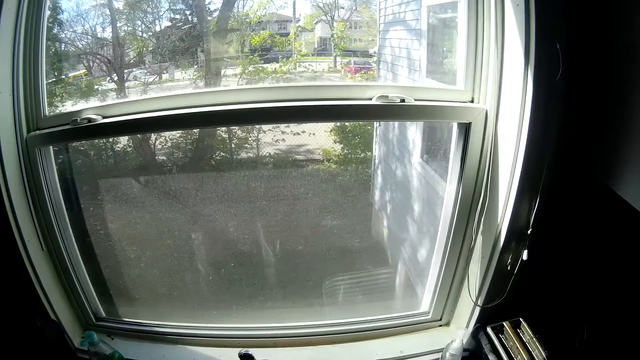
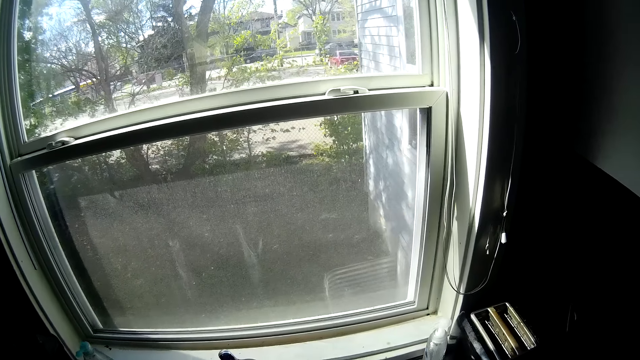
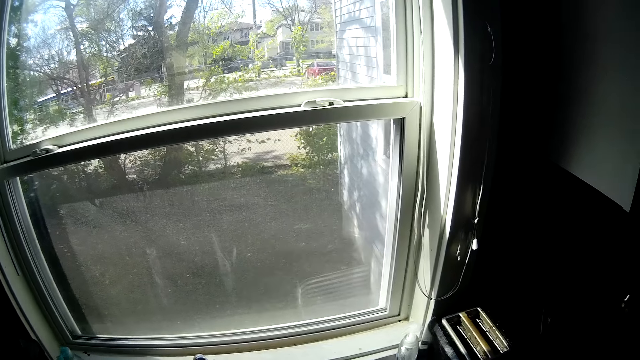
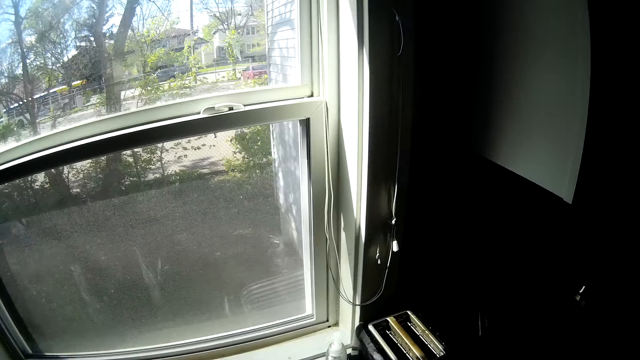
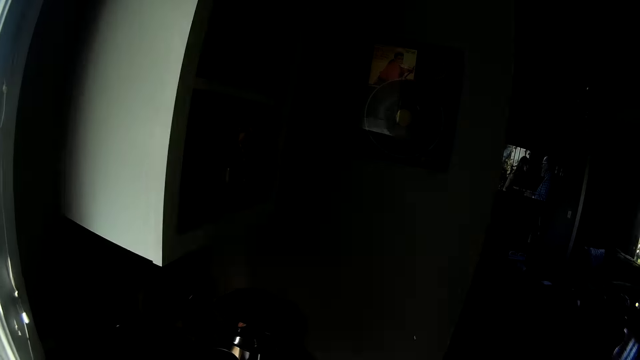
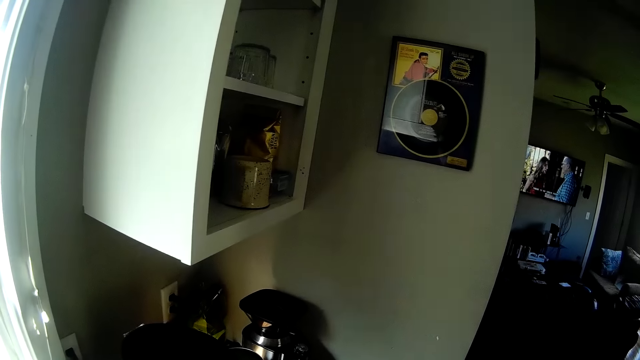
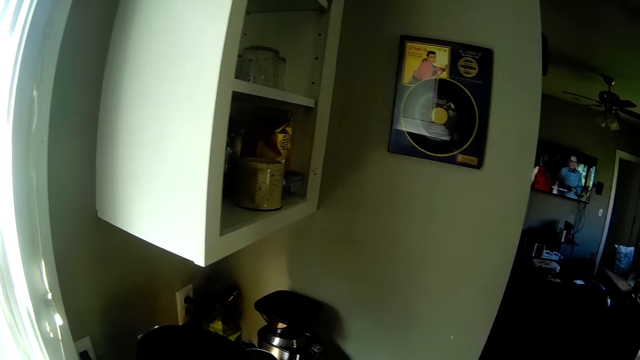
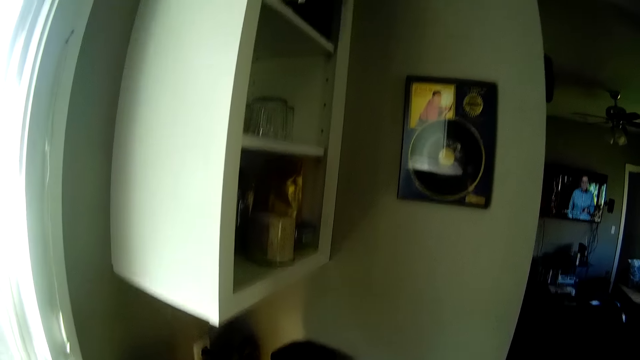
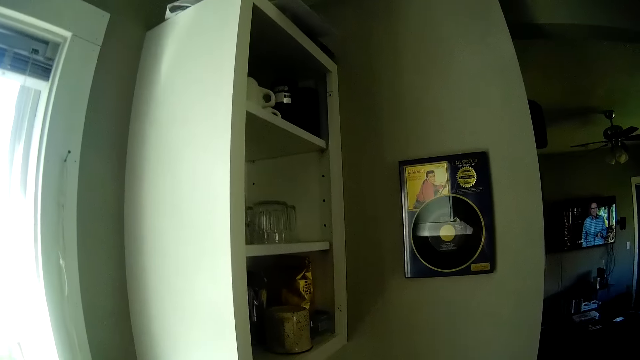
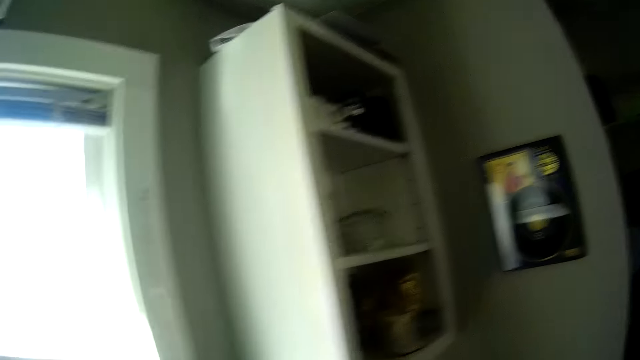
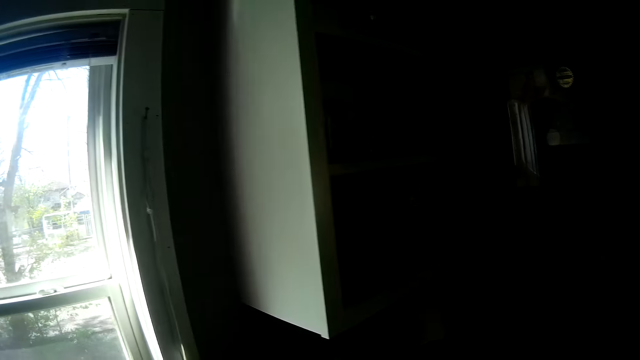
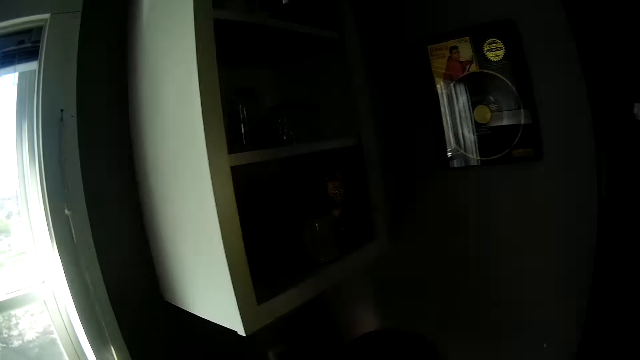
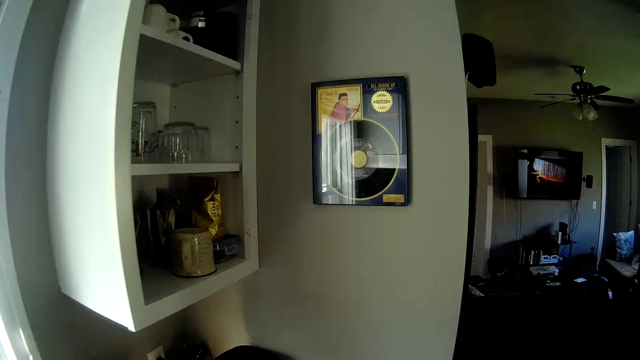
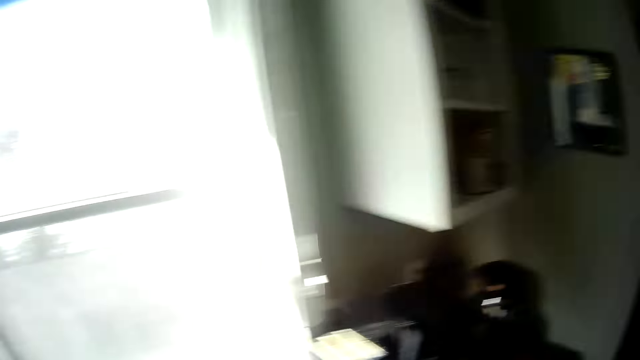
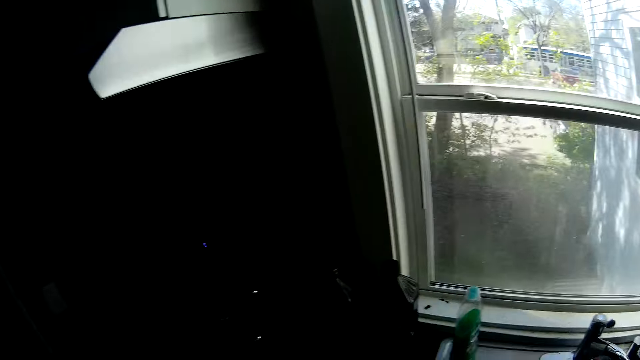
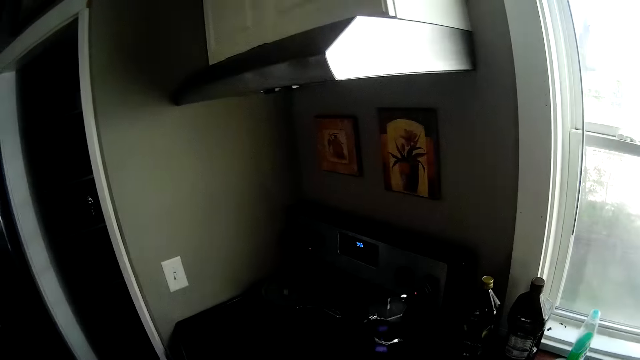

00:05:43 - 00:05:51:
The camera wearer opens a kitchen sink tap with his right hand. He looks around.

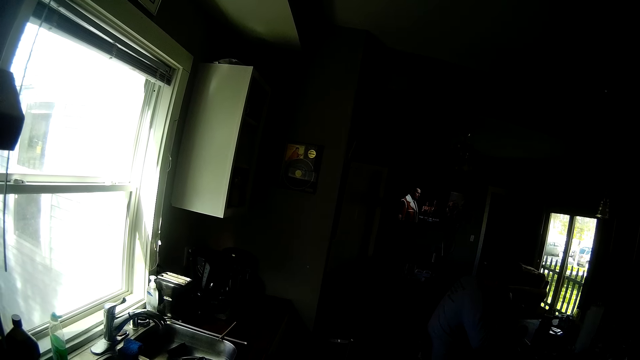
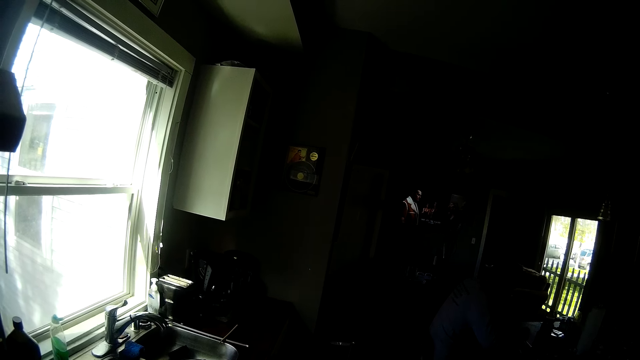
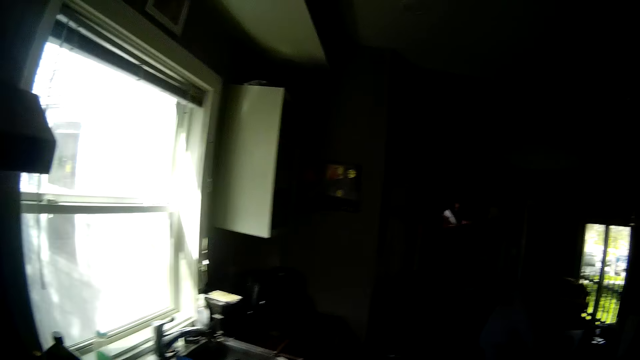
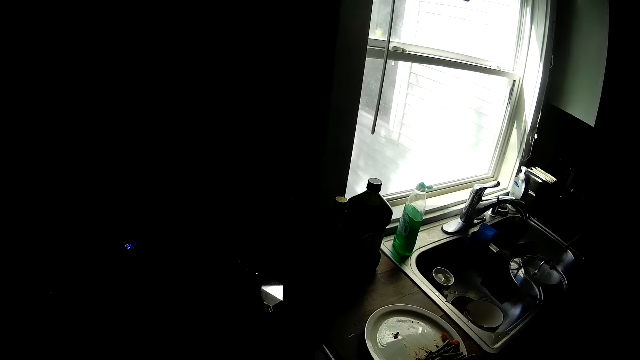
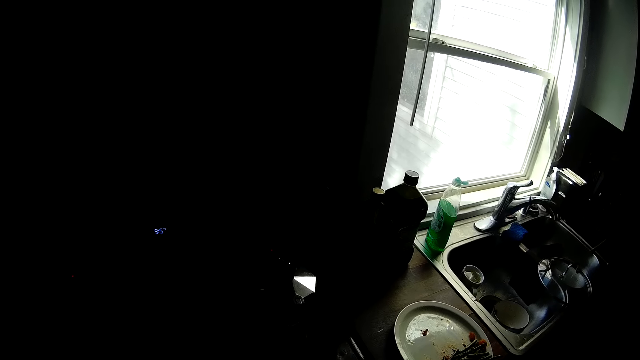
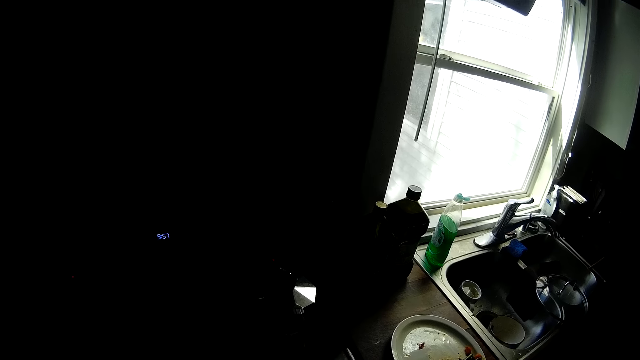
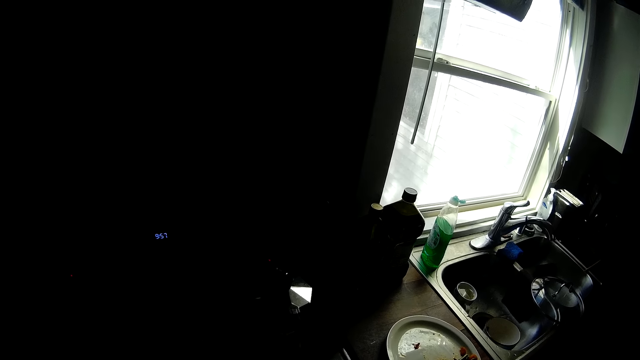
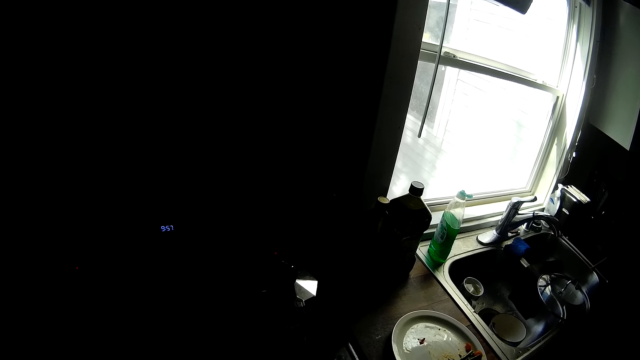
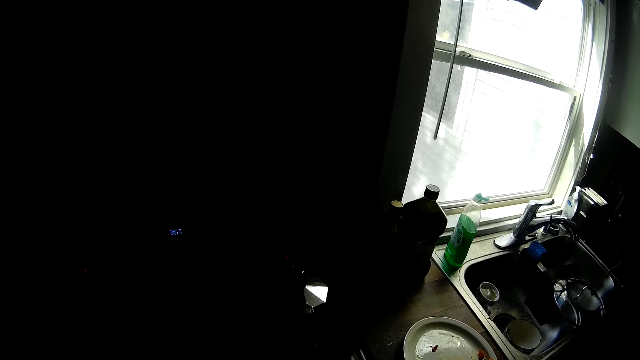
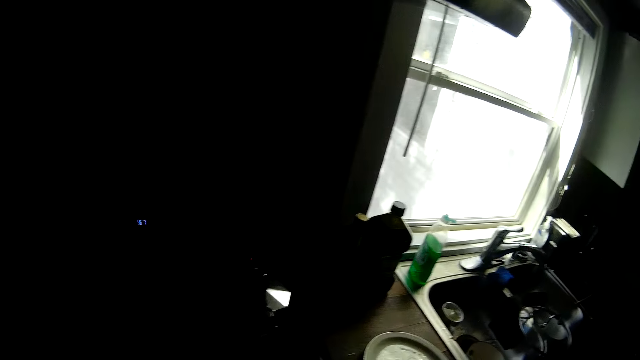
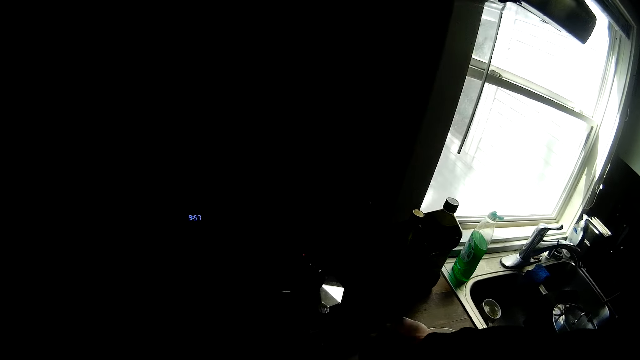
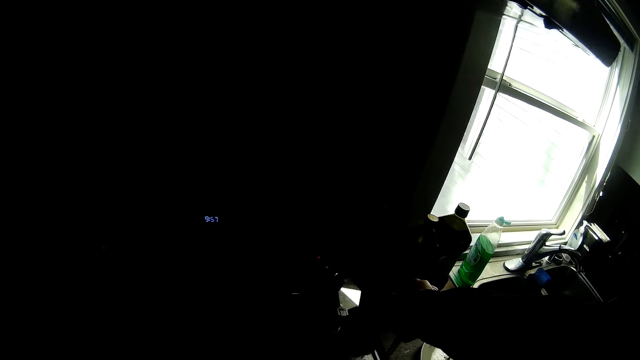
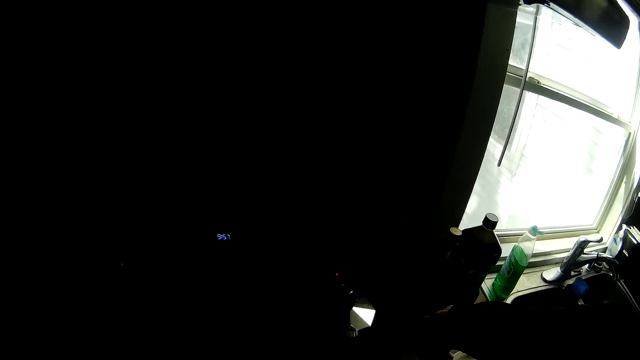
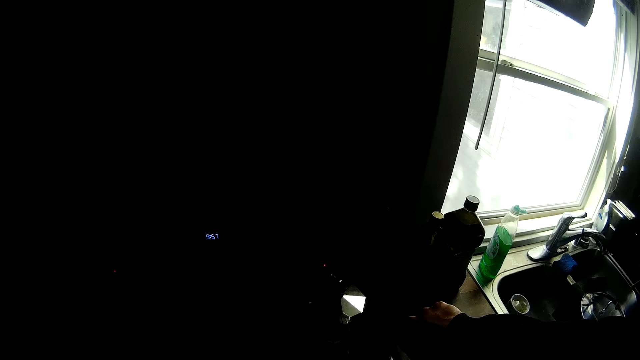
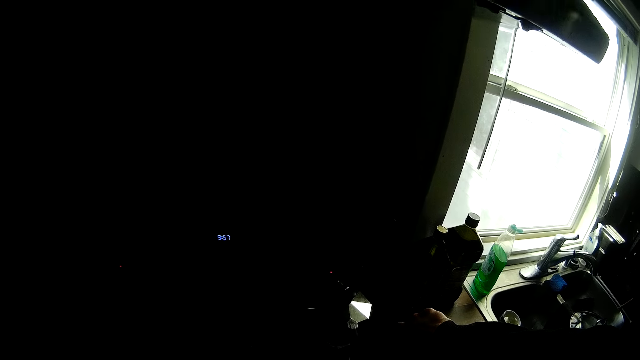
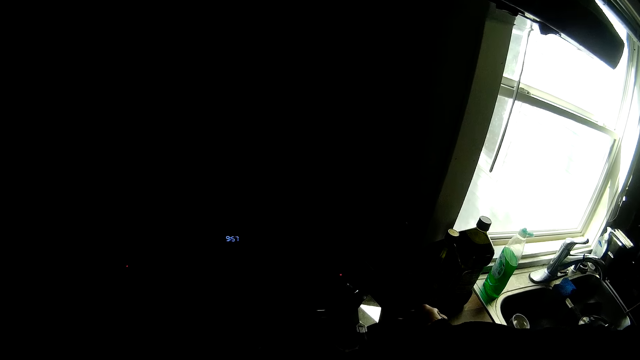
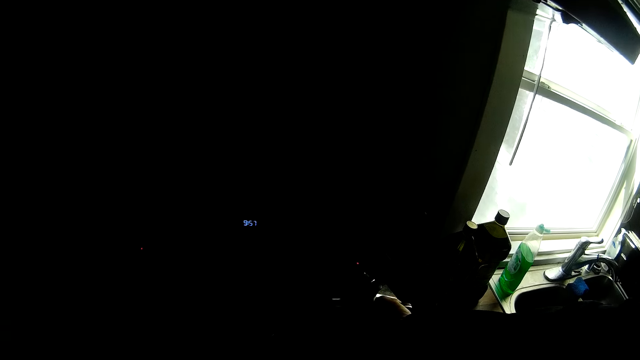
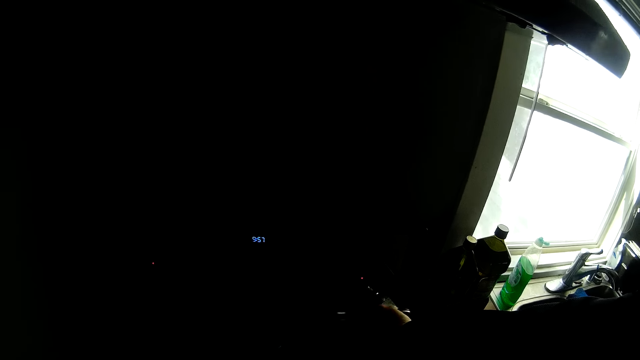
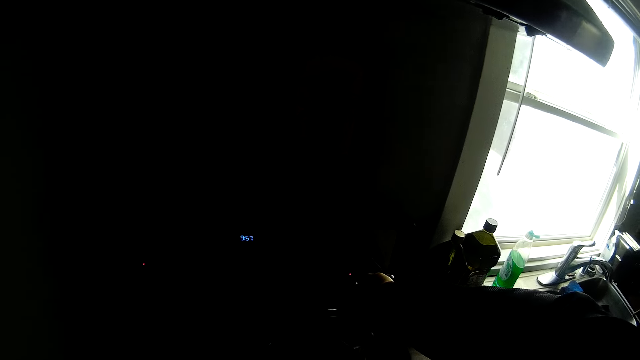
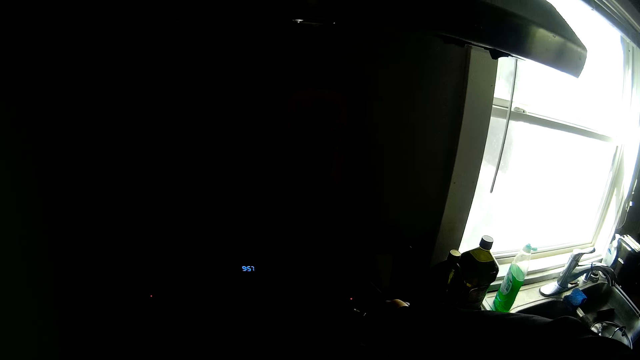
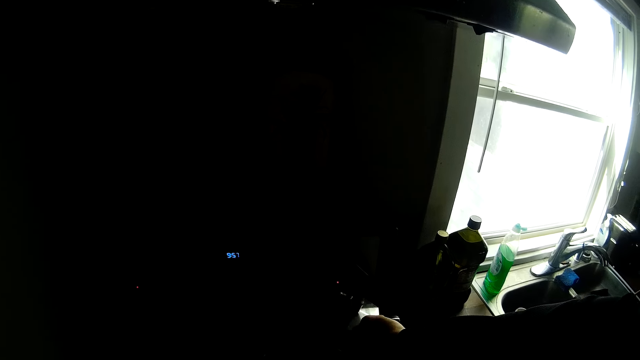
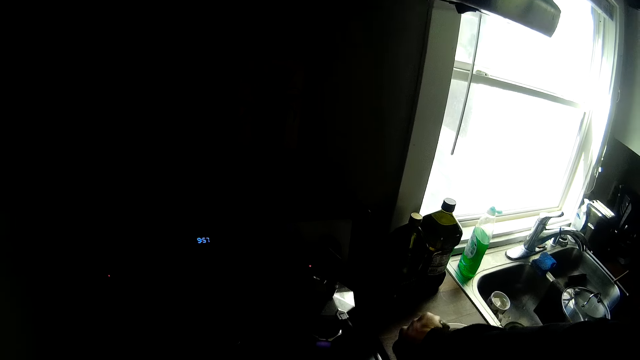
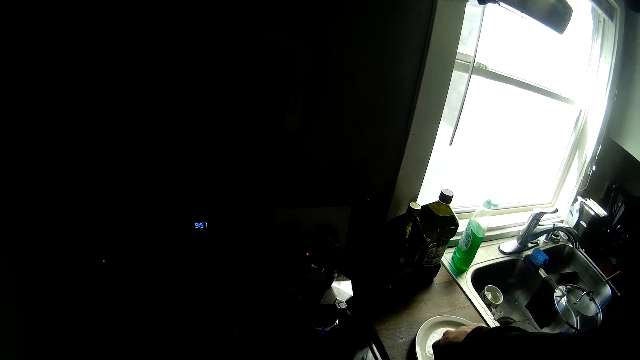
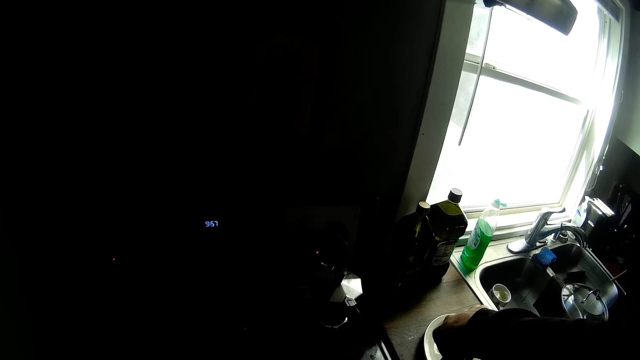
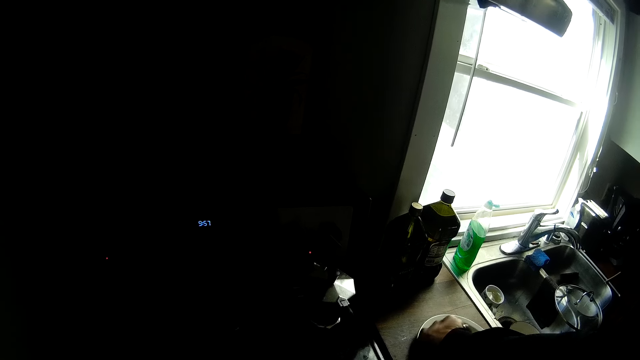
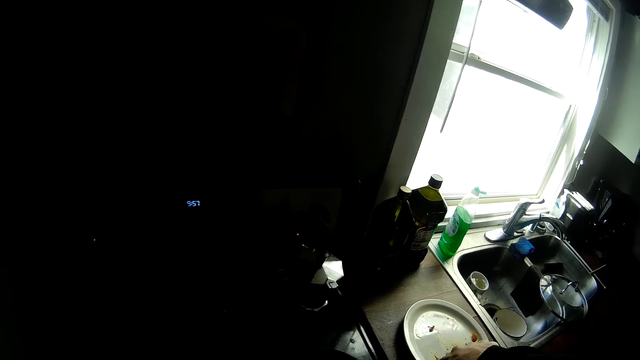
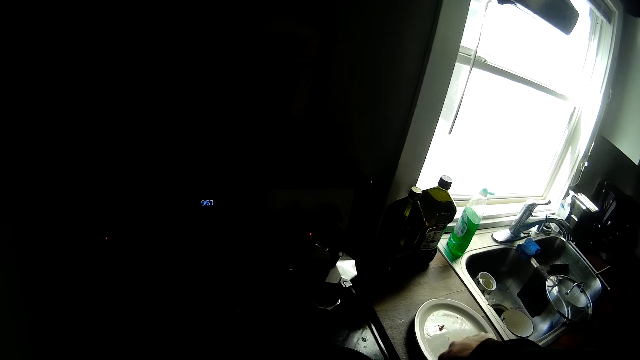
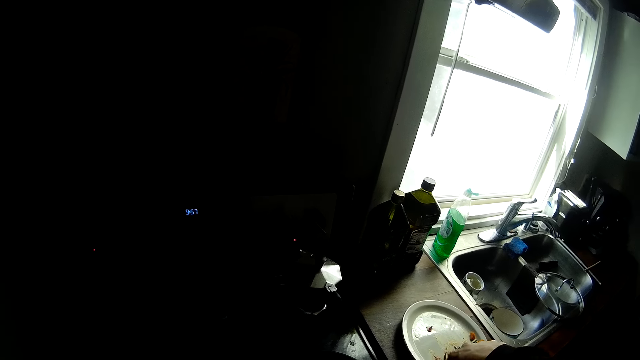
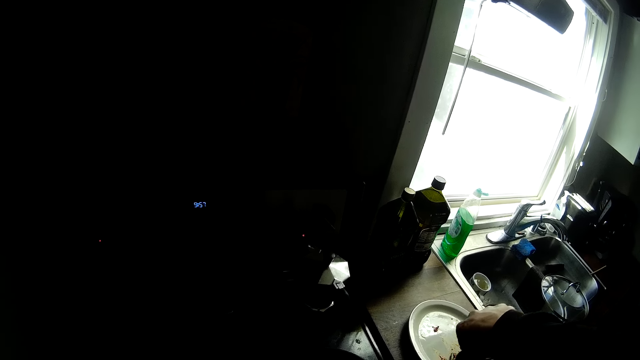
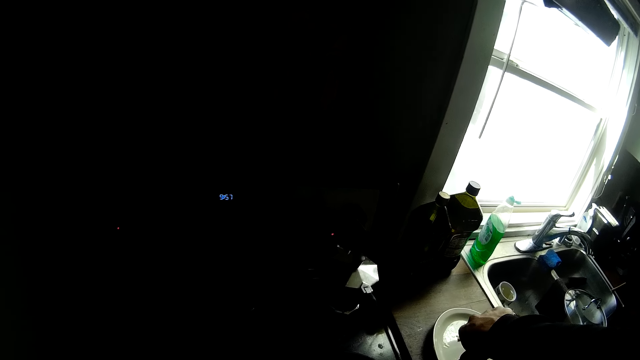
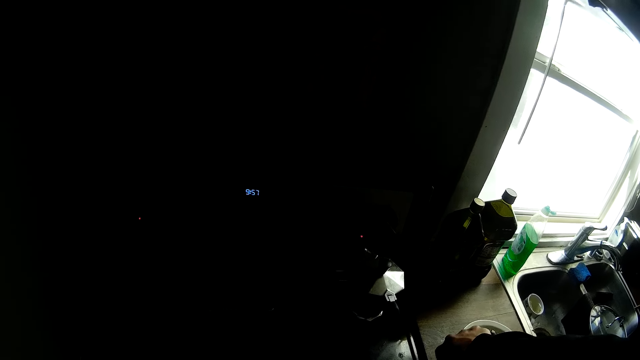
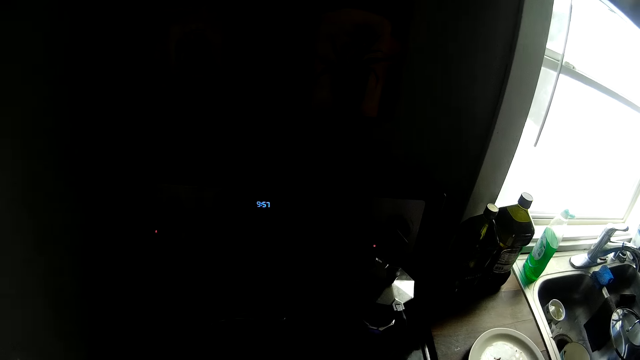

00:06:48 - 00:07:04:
The man converses with the camera wearer. The camera wearer does something on the counter top. He flips the egg in the frying pan with the frying spoon in his right hand.
